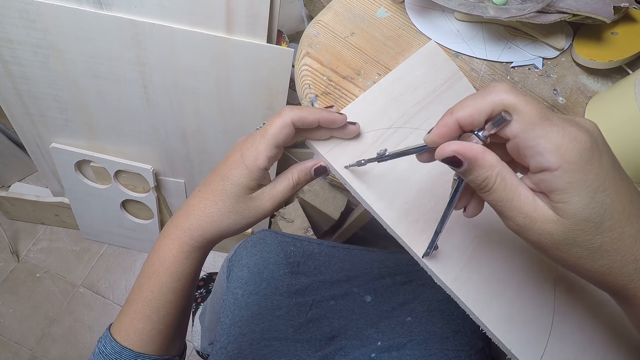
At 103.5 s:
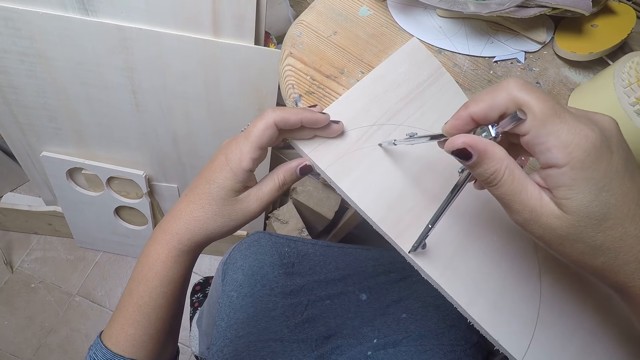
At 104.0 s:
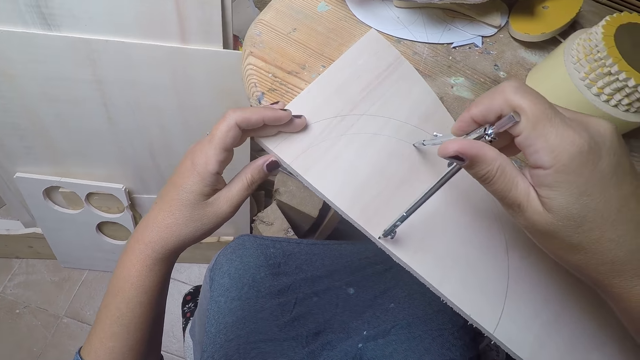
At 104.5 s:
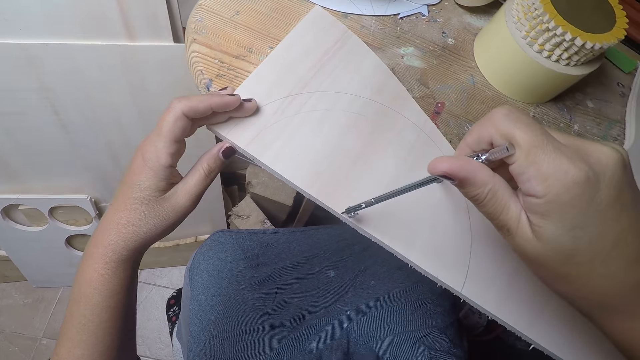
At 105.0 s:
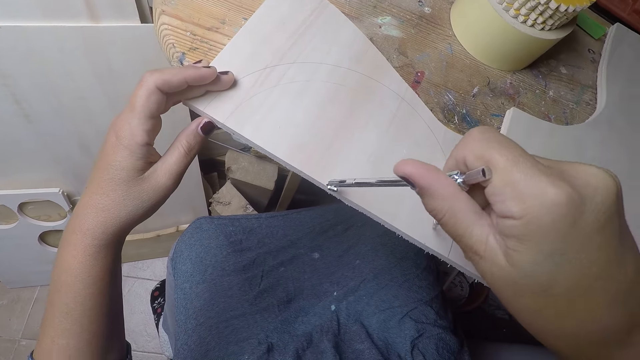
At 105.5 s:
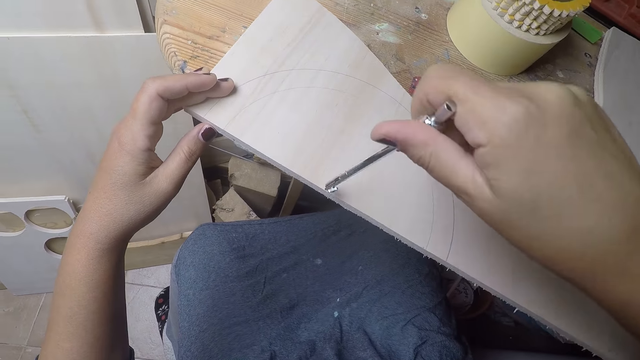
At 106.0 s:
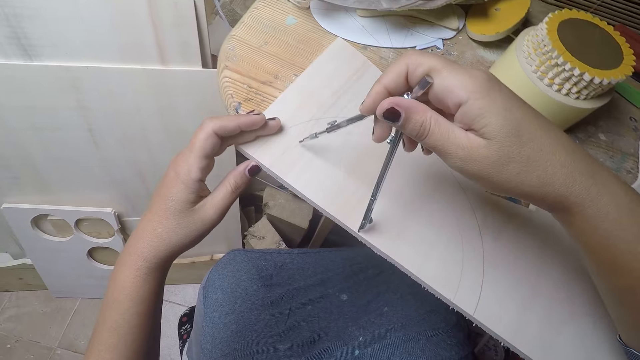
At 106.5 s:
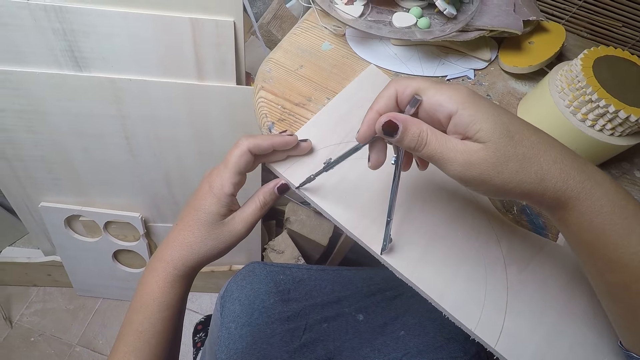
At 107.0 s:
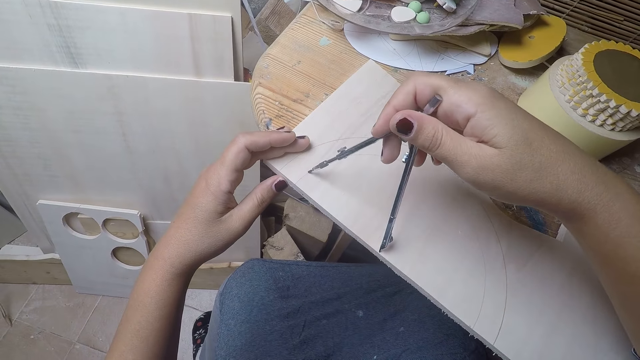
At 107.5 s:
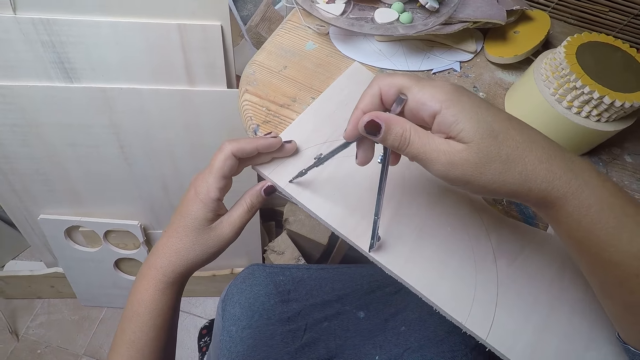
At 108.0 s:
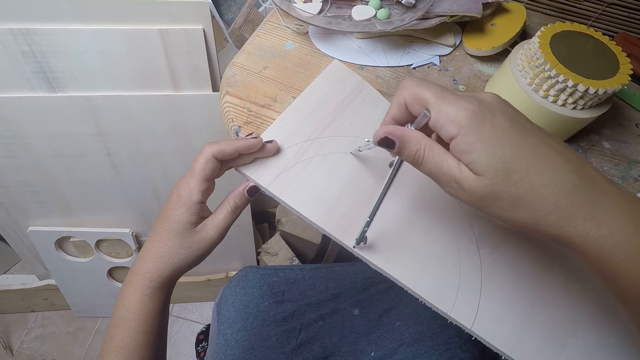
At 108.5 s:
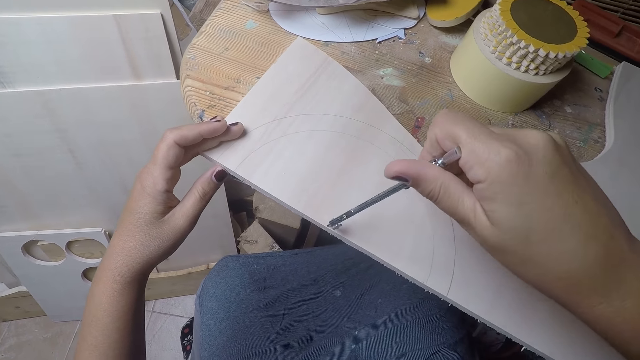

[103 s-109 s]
The camera wearer uses the compass on the plywood with her right hand. She draws on the piece of wood.

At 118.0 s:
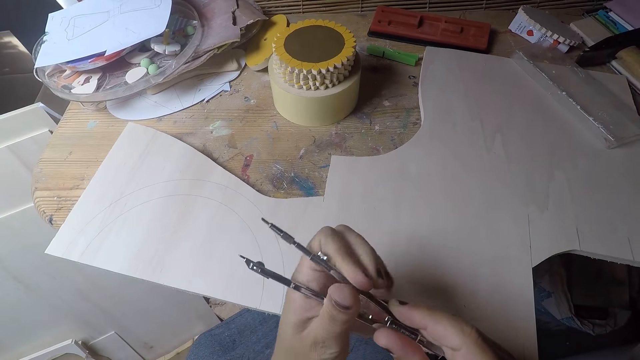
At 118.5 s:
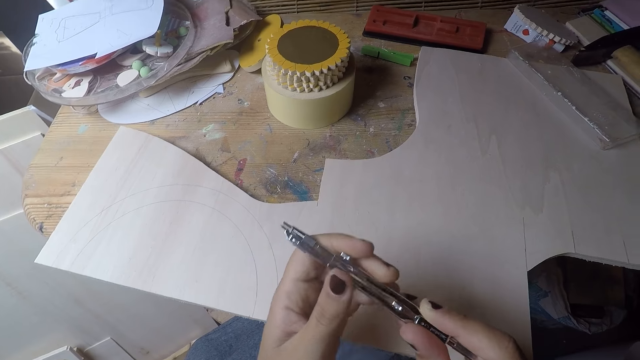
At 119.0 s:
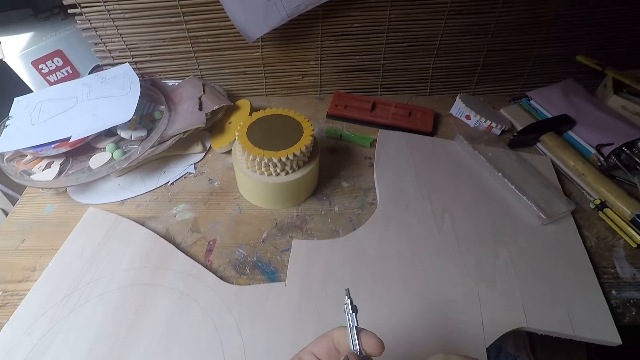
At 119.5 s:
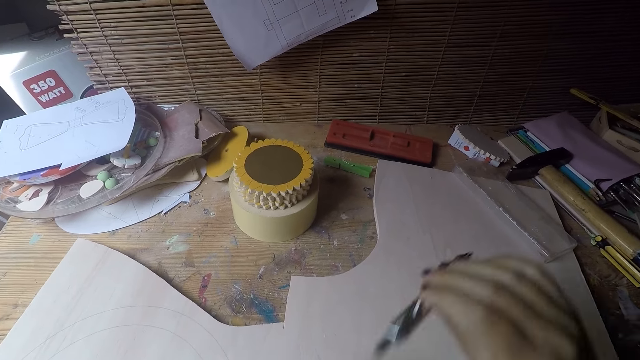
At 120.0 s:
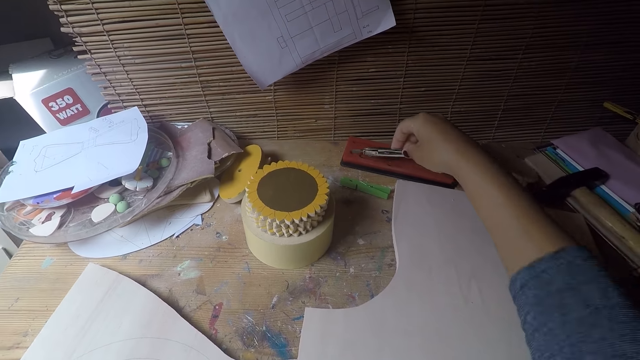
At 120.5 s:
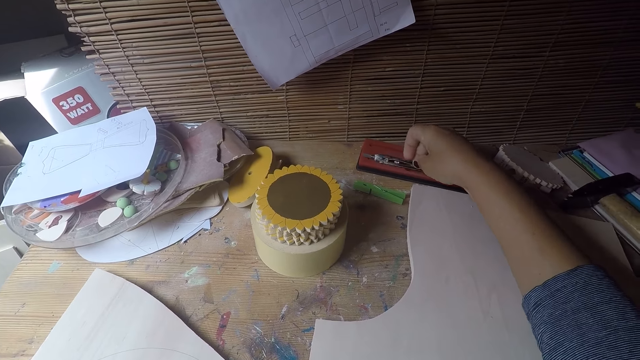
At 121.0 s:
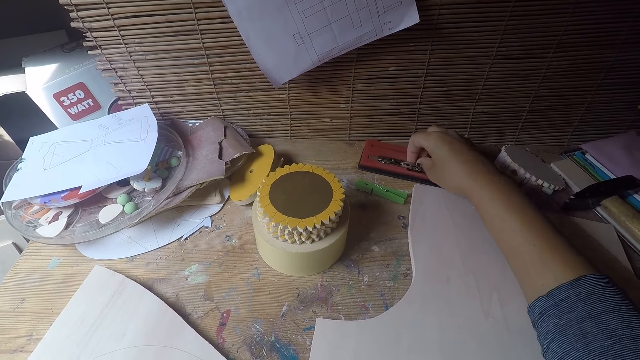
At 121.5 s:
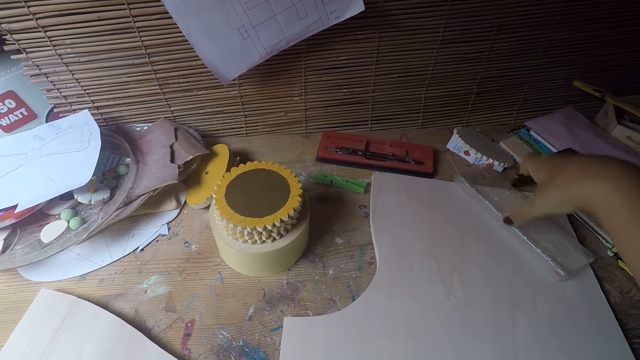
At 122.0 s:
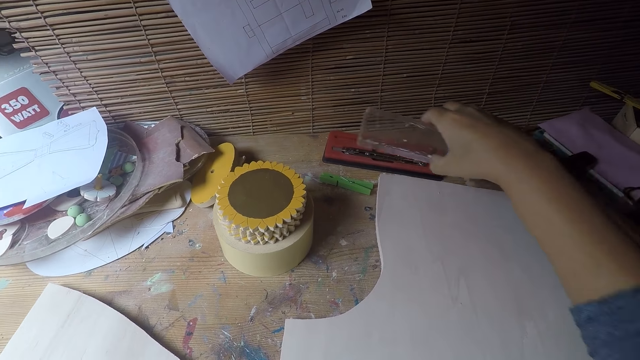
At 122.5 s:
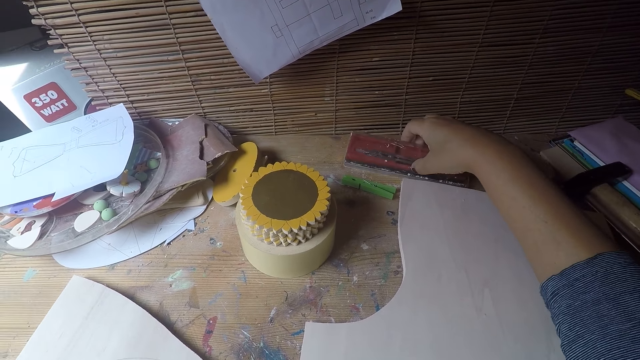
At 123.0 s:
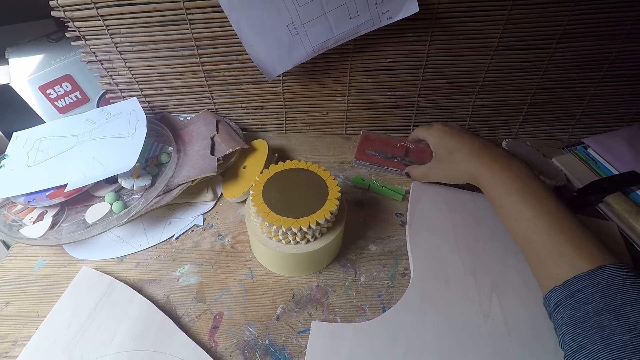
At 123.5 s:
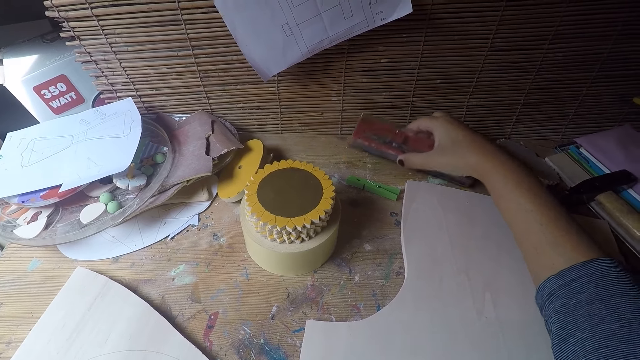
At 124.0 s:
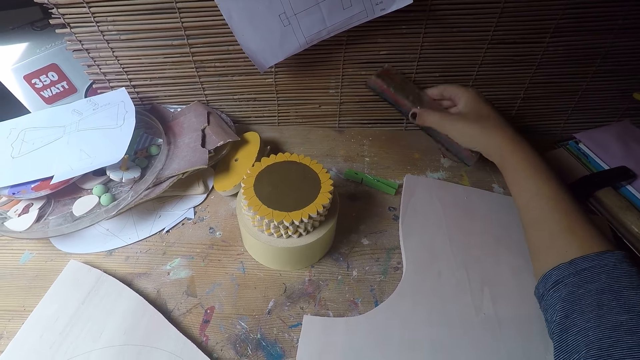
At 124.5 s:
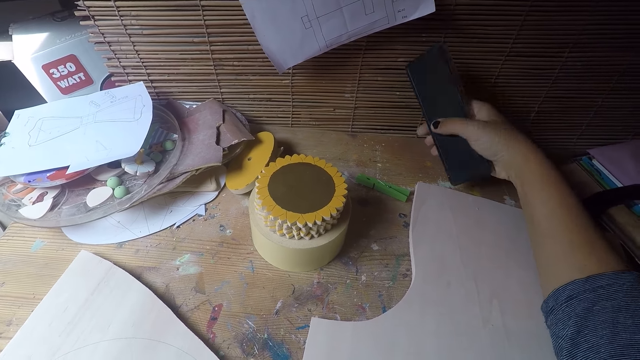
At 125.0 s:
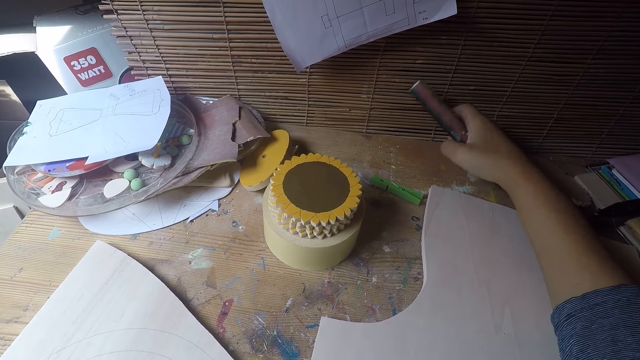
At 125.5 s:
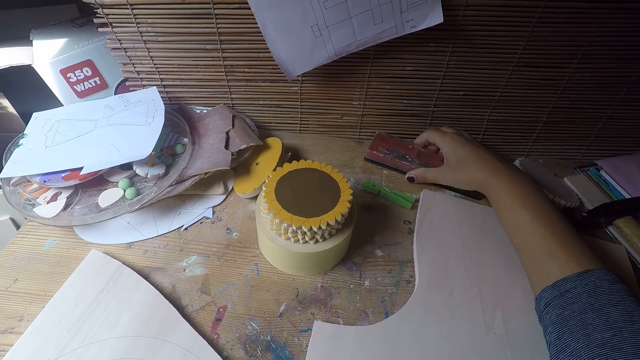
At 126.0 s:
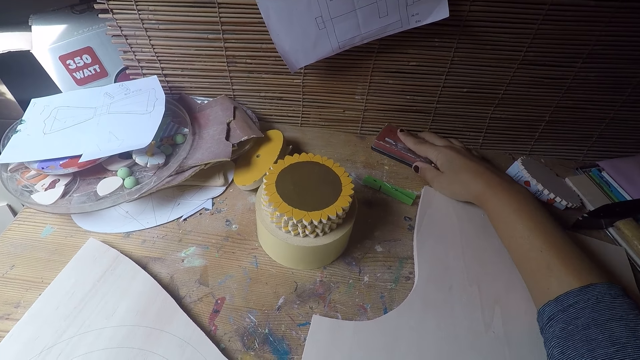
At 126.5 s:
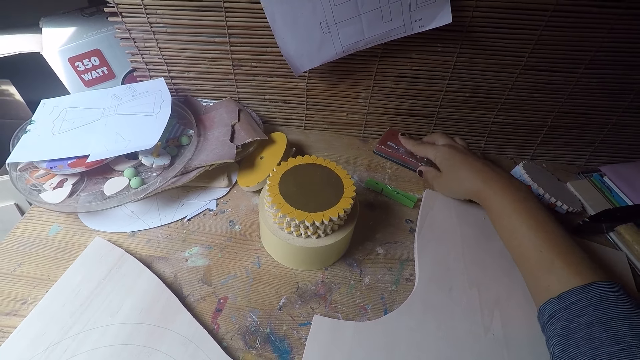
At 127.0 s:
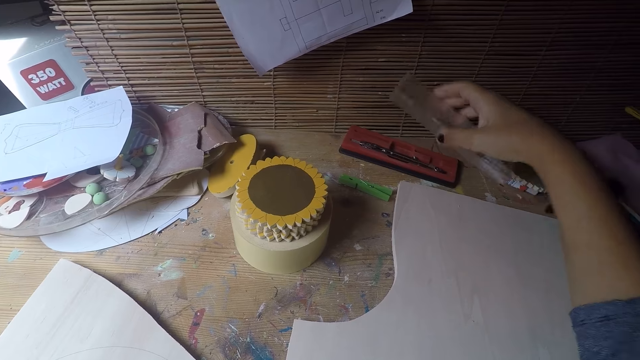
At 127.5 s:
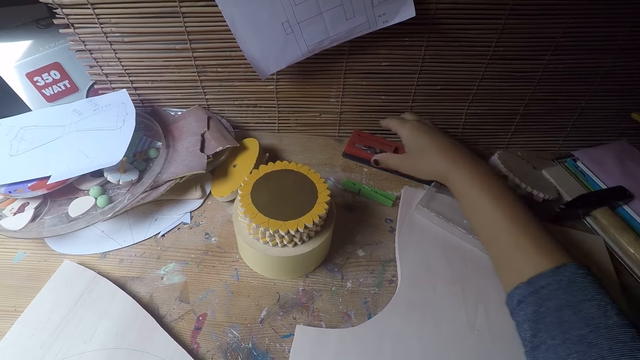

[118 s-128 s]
The camera wearer folds the compass. She returns the compass in her right hand in the box. She picks the mathset lid with her right hand. She covers the mathset with the lid in her right hand. She lifts the mathset in her right hand. She drops the mathset in her right hand. She opens the mathset lid with her right hand. She drops the lid in her right hand.

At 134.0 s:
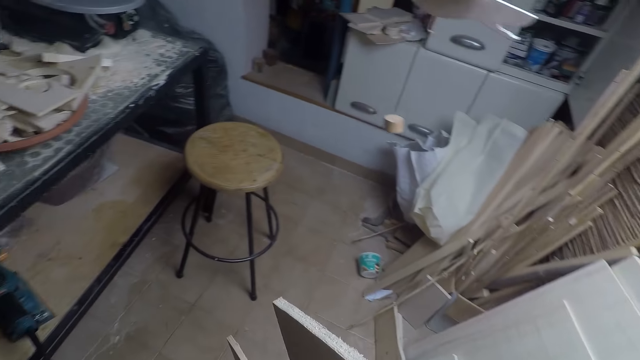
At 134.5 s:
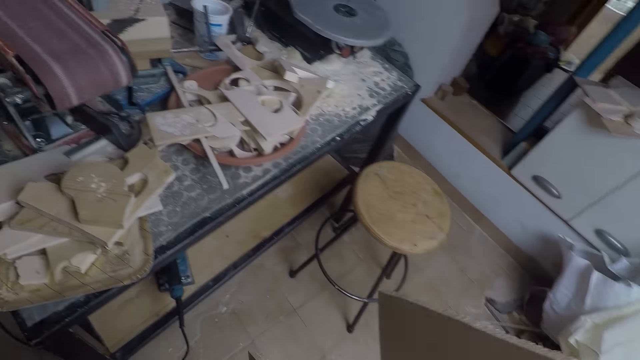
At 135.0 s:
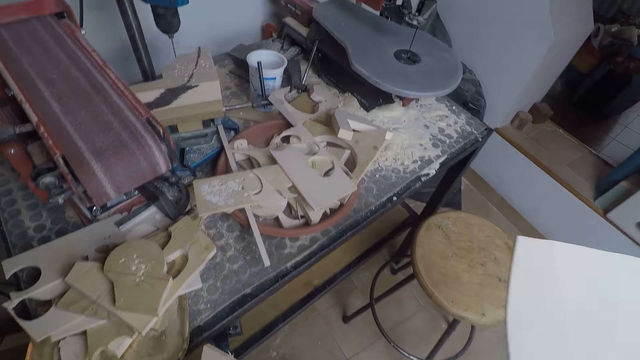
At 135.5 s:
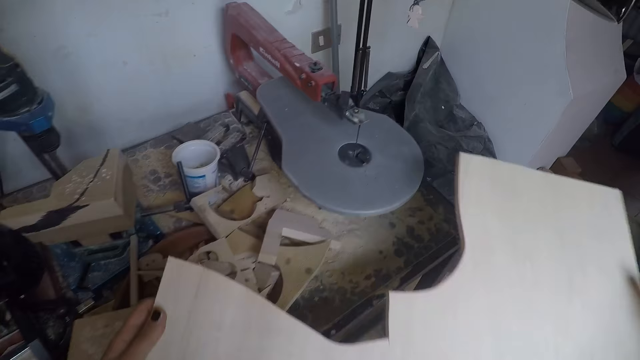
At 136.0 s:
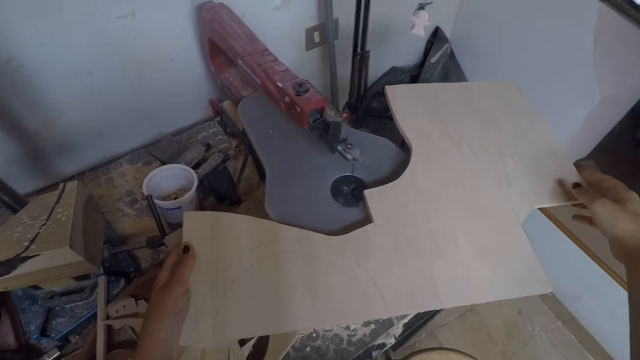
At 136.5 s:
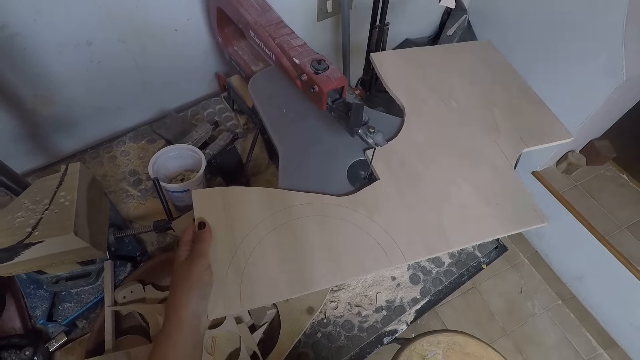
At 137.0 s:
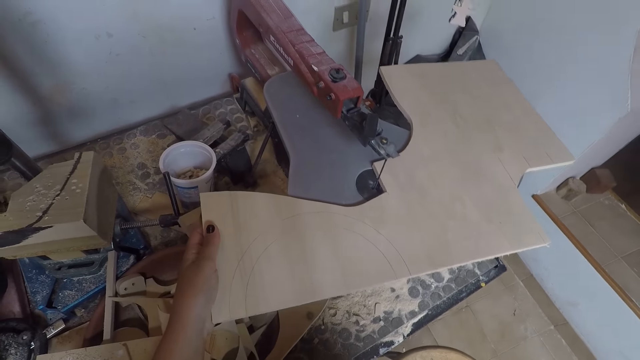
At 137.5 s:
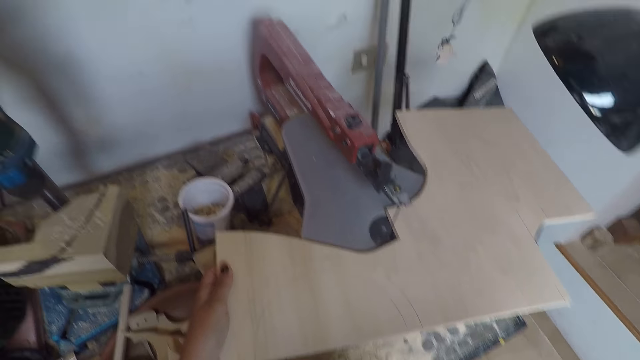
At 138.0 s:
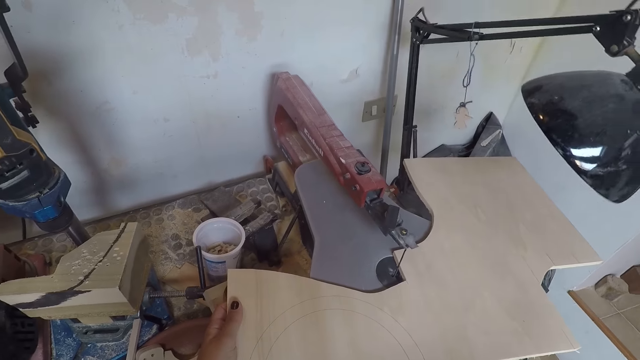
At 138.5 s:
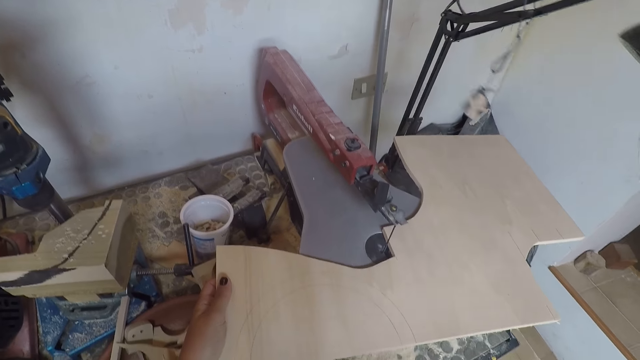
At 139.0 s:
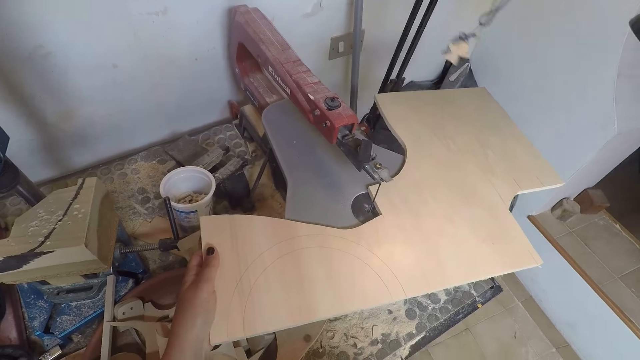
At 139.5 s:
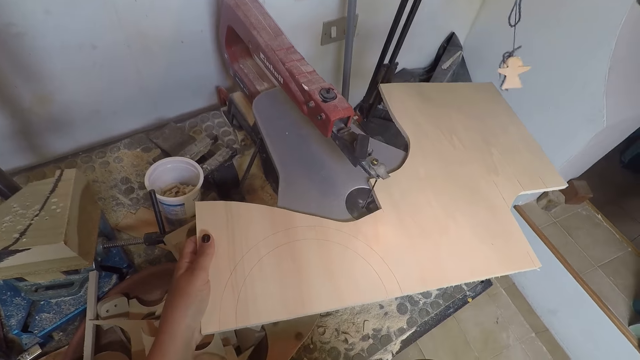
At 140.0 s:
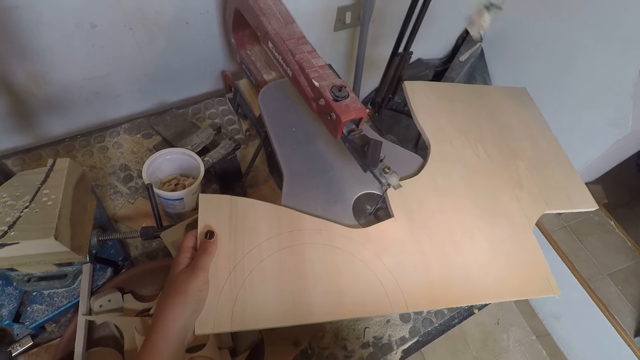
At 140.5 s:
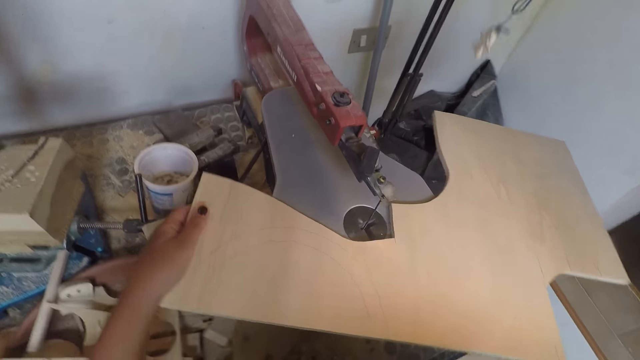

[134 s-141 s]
The camera wearer picks up a piece of wood. They place the plywood under a saw machine with both hands. They turn on the lights.
